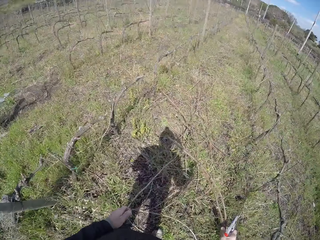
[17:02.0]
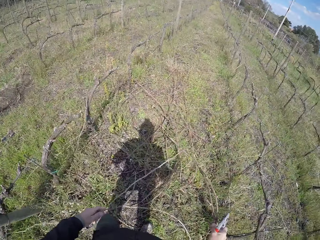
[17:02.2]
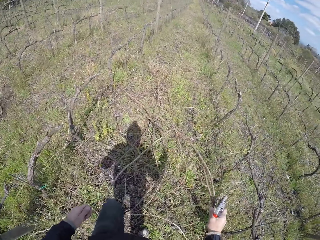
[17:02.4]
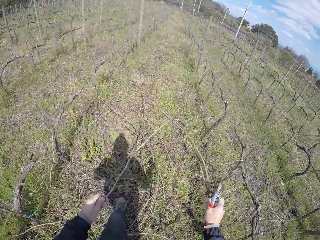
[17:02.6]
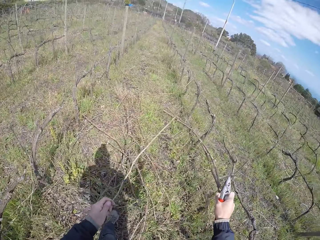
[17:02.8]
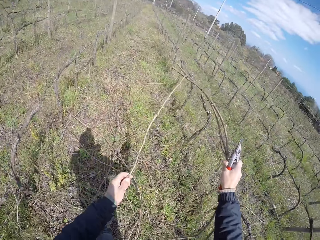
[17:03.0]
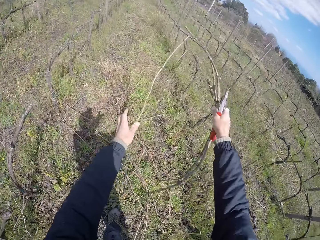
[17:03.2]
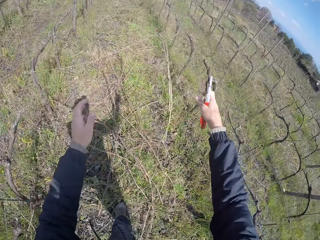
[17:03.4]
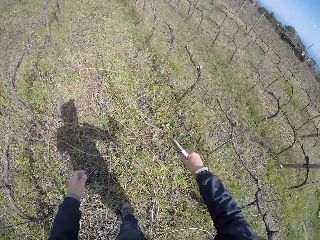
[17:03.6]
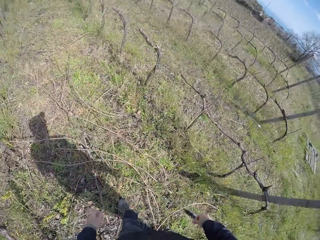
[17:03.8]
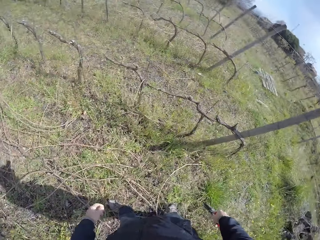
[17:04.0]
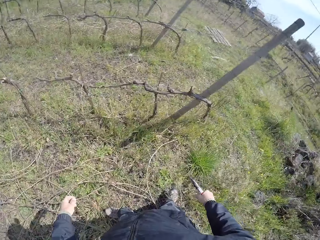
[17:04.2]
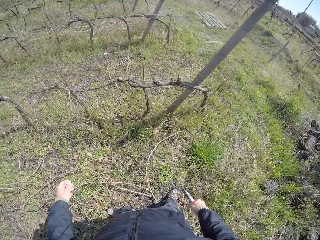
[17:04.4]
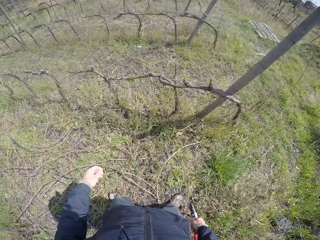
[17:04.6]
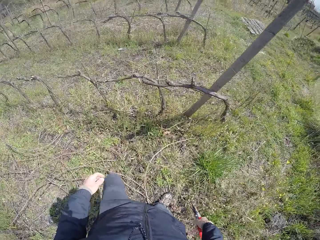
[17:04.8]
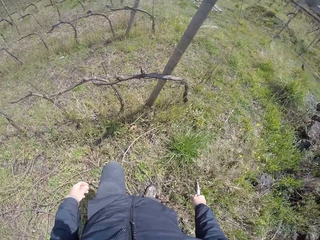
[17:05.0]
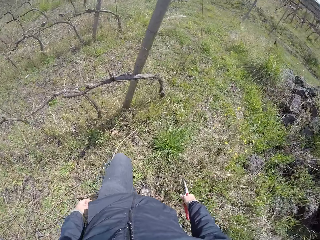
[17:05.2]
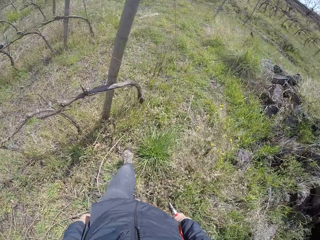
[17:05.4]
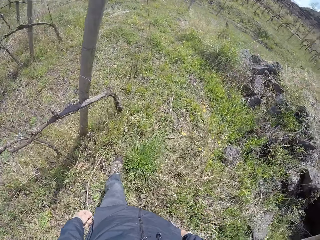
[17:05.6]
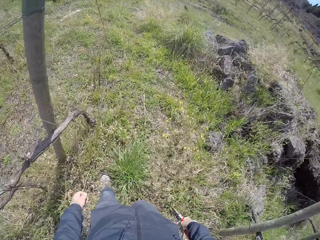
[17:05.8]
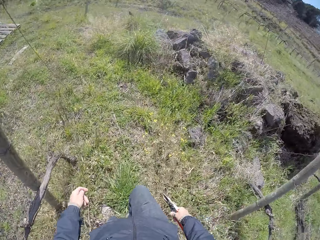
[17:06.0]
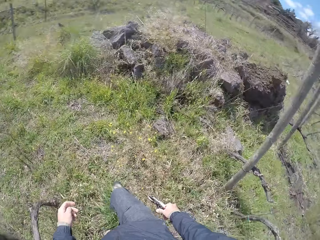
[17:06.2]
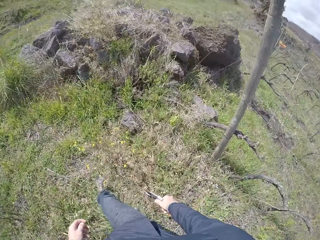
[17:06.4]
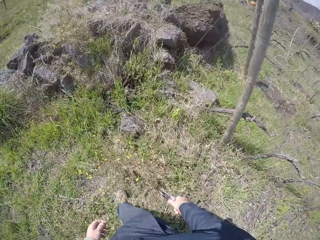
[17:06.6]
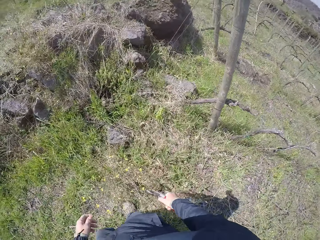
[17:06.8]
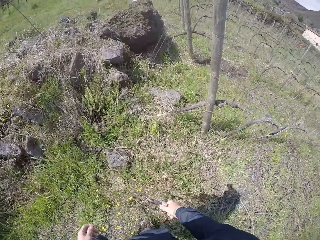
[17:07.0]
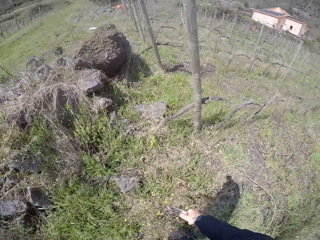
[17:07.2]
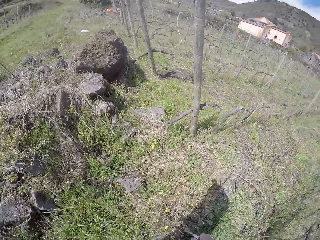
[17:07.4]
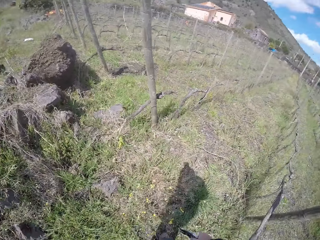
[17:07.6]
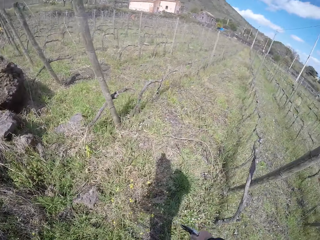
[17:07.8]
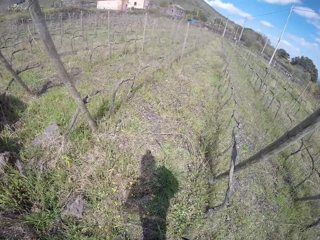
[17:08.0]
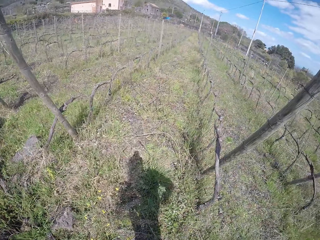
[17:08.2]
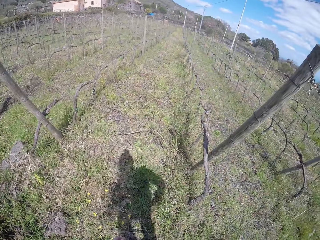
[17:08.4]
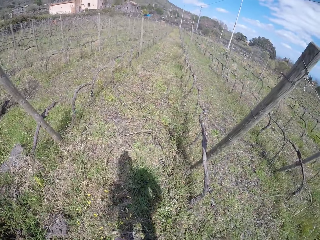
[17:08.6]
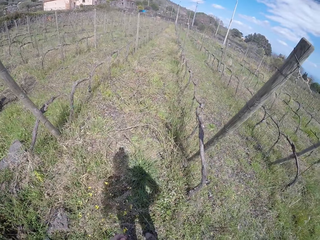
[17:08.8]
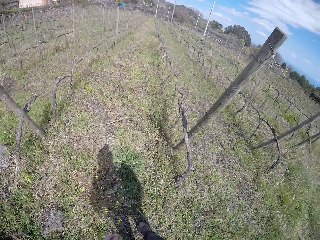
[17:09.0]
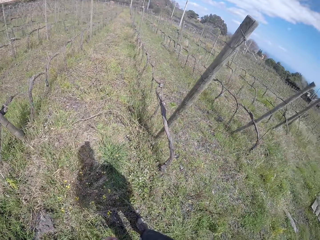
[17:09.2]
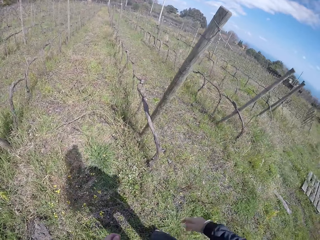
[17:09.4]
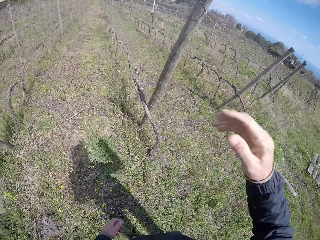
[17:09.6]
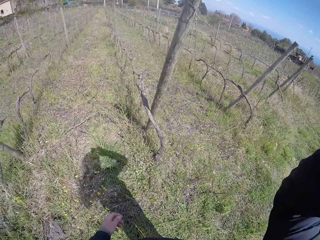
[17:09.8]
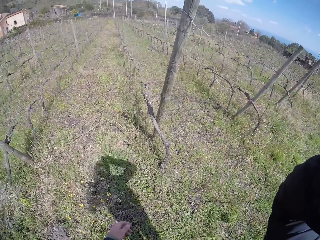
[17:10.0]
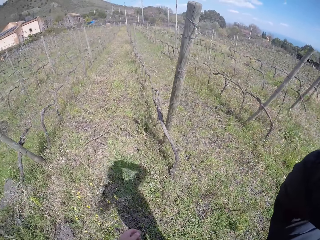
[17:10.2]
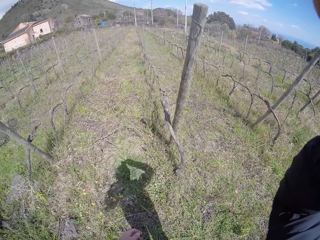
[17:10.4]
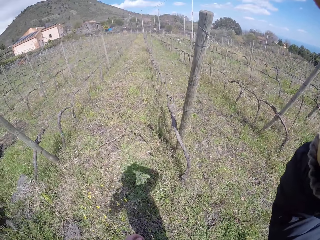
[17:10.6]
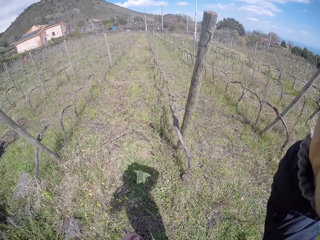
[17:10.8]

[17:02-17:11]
The camera wearer throws a dried stick to the ground. They touch something.
